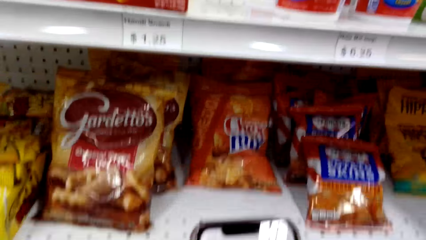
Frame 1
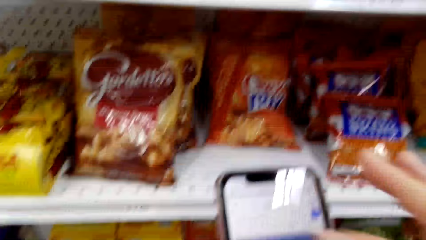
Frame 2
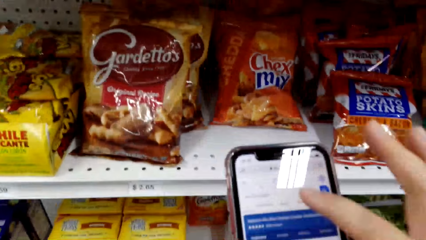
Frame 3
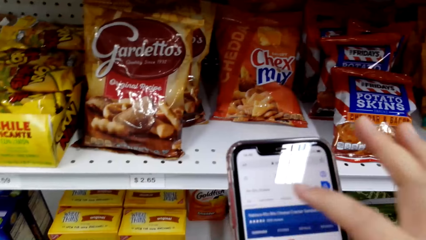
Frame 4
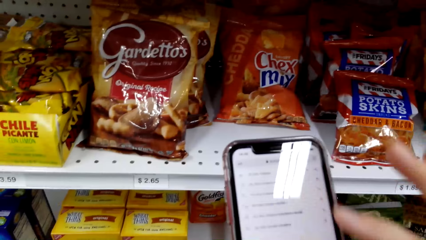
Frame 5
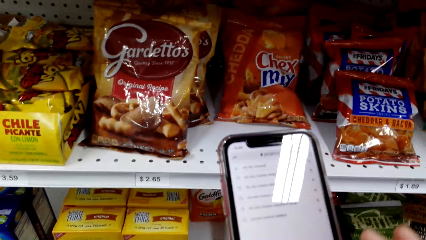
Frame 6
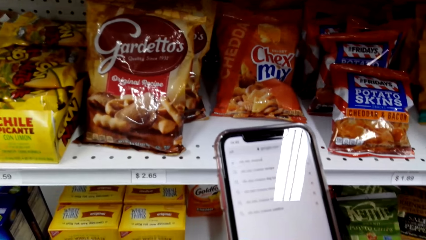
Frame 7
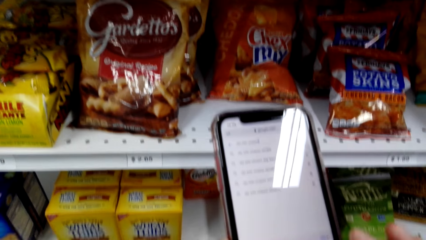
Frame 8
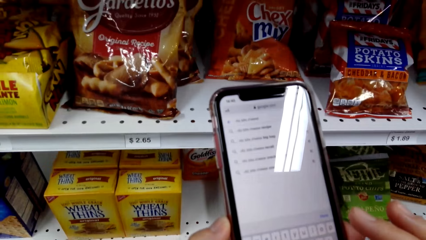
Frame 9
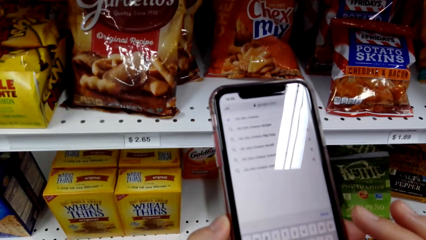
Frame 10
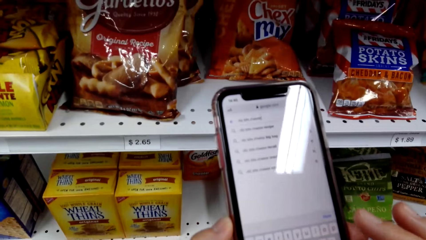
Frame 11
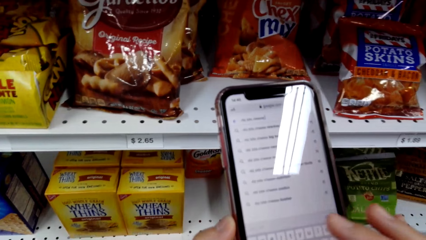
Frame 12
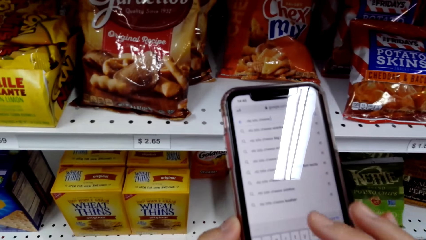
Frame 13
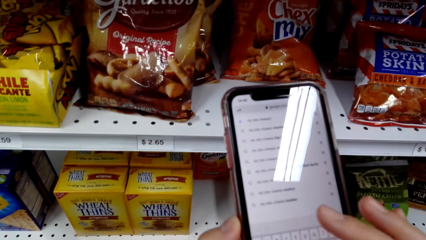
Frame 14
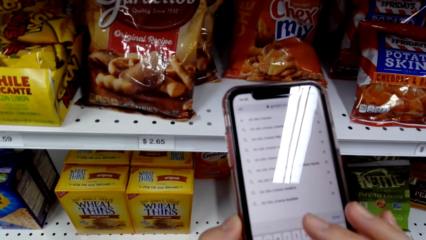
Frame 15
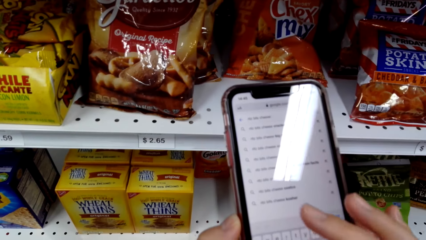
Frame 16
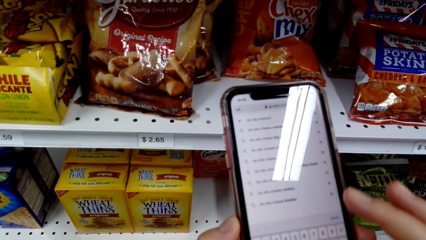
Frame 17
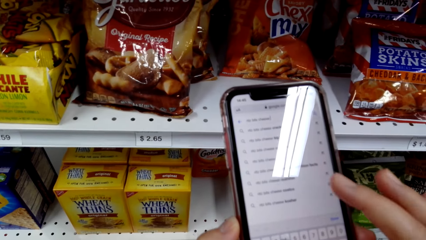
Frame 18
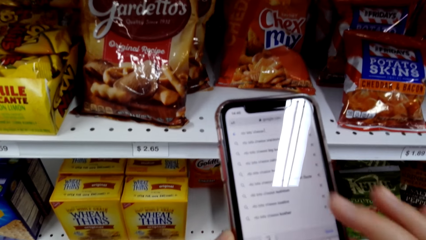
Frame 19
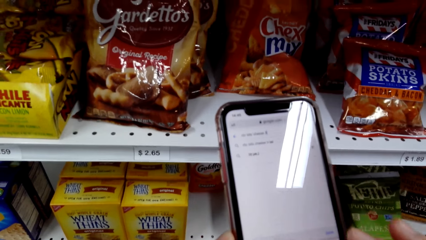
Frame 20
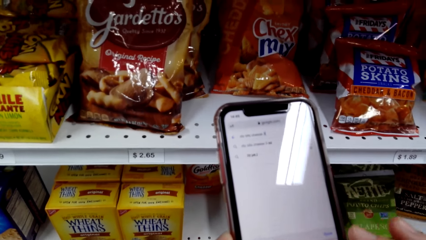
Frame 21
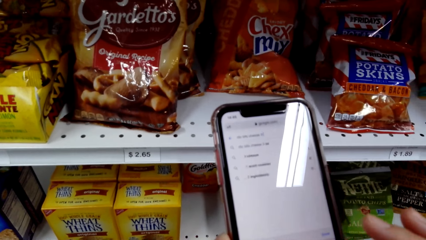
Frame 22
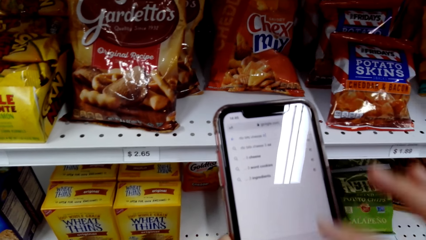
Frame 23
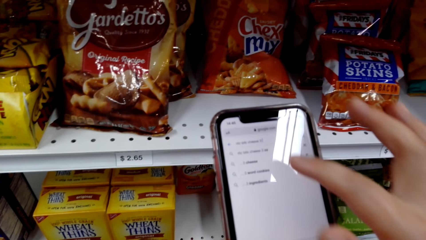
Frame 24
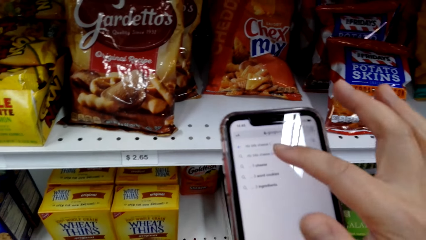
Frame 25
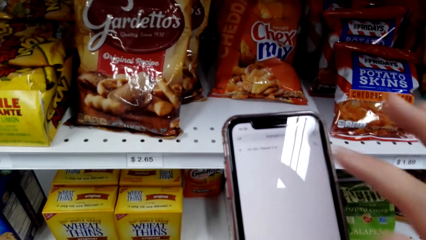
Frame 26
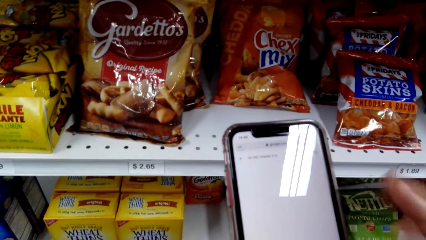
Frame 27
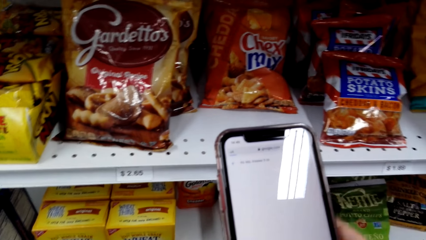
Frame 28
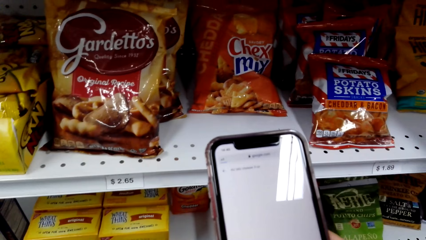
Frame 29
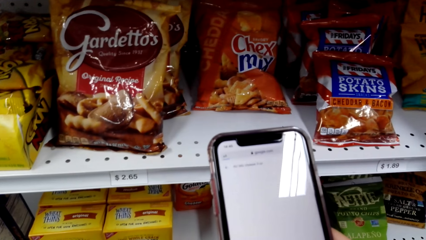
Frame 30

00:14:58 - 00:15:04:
The camera wearer operates the phone.

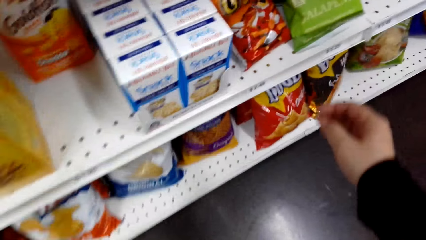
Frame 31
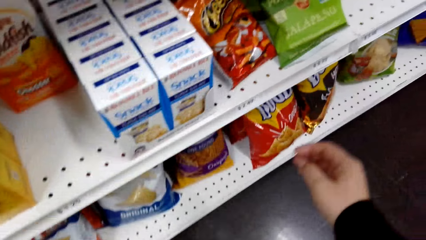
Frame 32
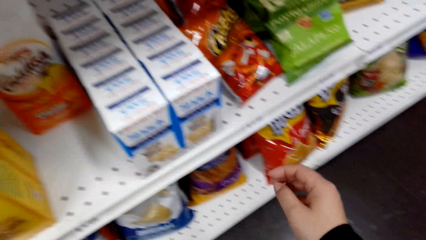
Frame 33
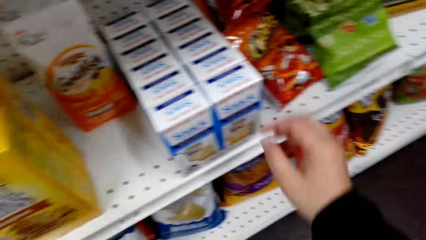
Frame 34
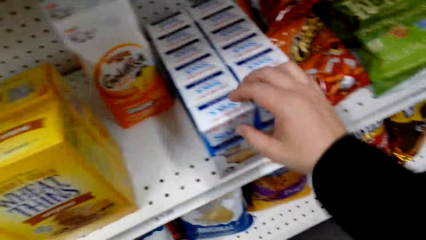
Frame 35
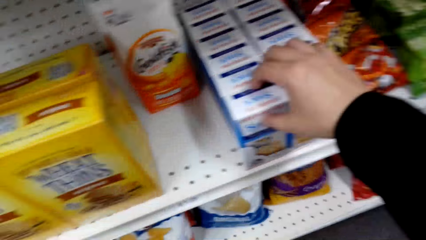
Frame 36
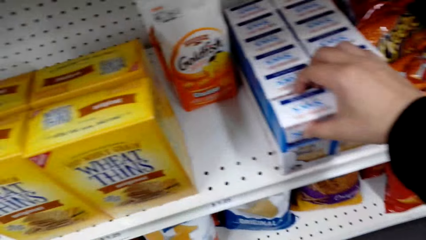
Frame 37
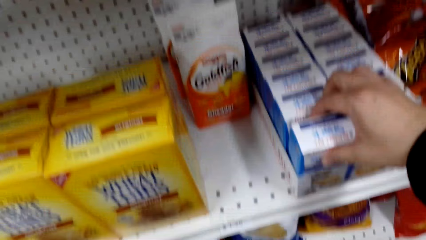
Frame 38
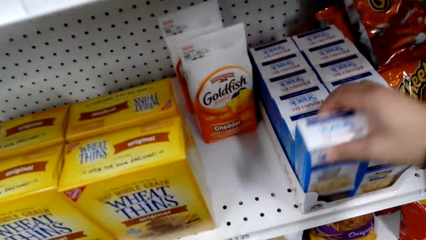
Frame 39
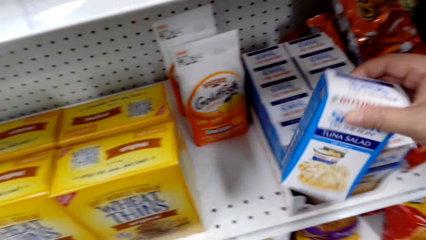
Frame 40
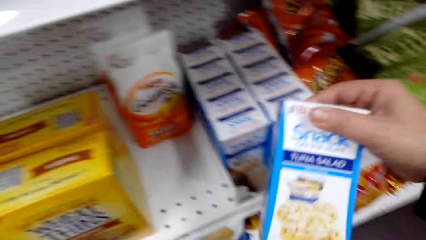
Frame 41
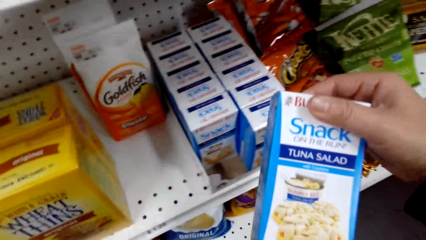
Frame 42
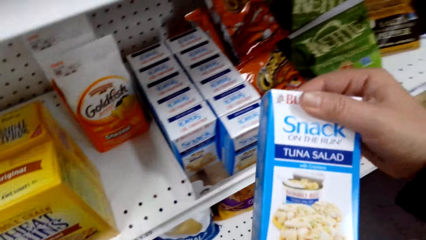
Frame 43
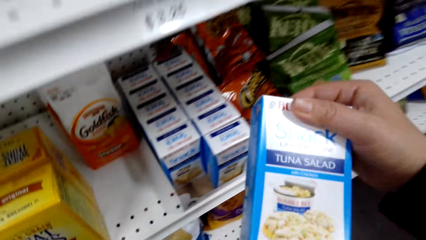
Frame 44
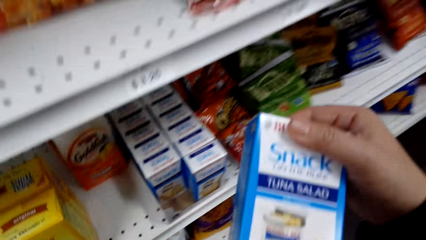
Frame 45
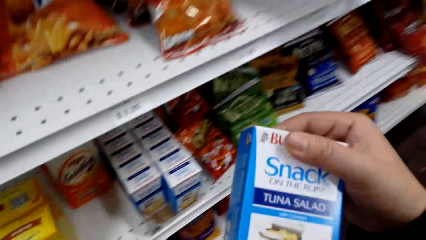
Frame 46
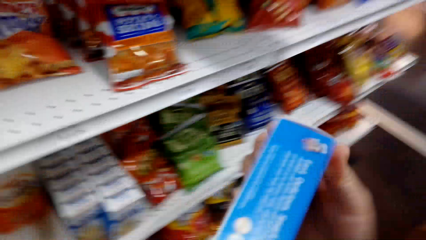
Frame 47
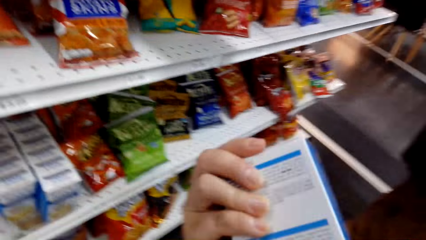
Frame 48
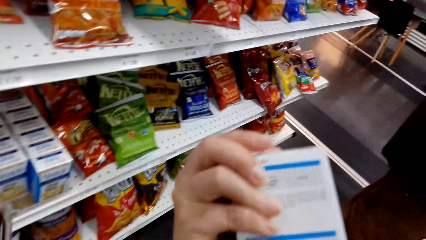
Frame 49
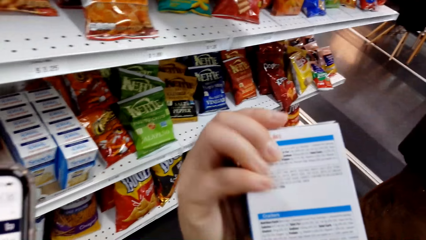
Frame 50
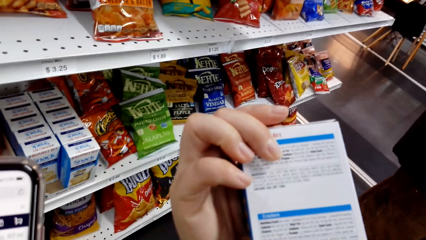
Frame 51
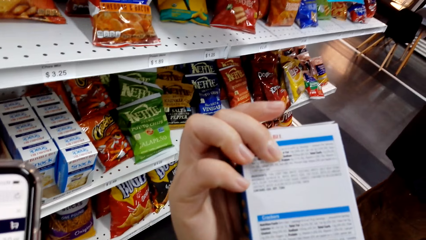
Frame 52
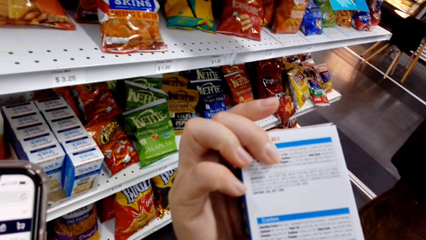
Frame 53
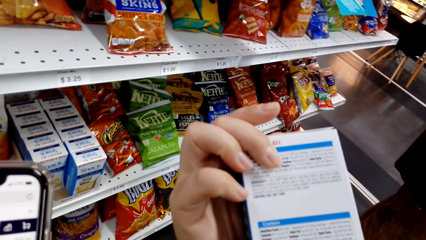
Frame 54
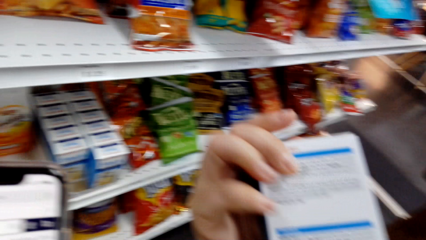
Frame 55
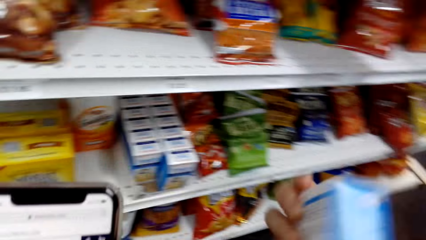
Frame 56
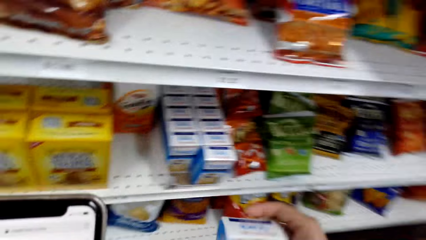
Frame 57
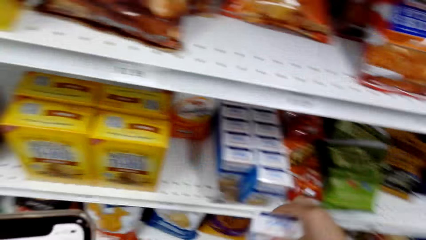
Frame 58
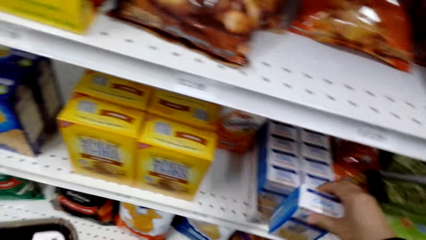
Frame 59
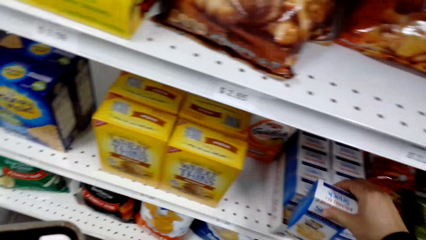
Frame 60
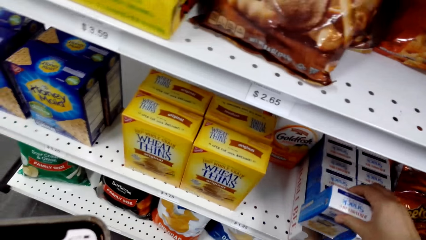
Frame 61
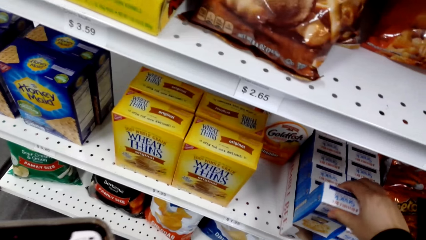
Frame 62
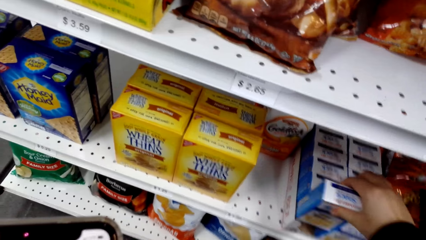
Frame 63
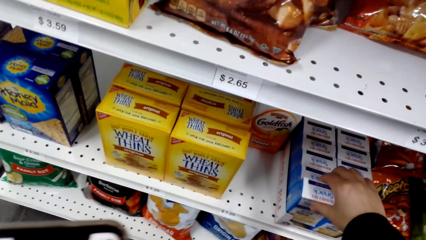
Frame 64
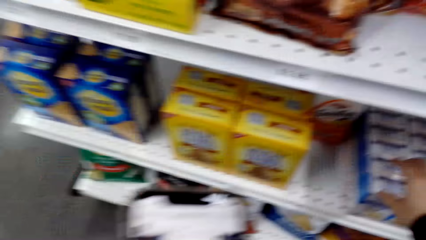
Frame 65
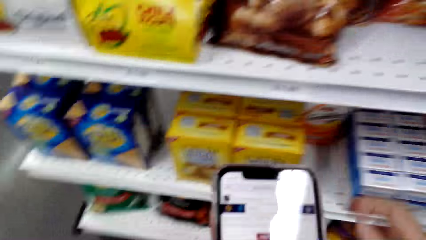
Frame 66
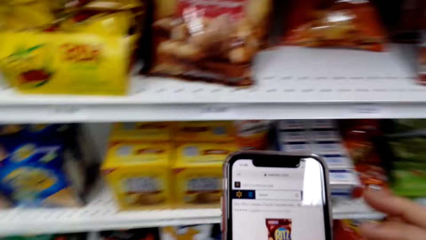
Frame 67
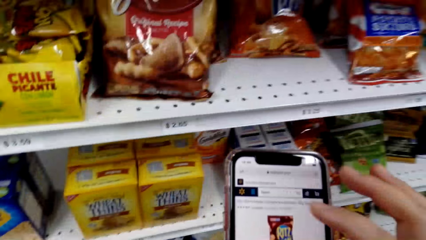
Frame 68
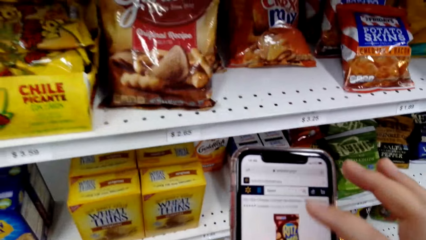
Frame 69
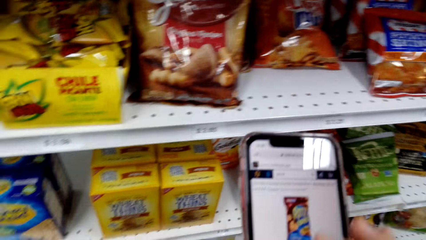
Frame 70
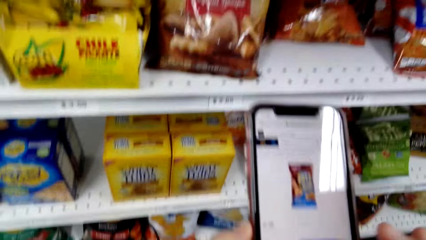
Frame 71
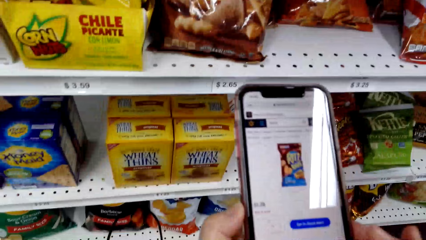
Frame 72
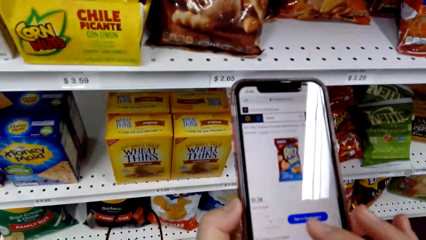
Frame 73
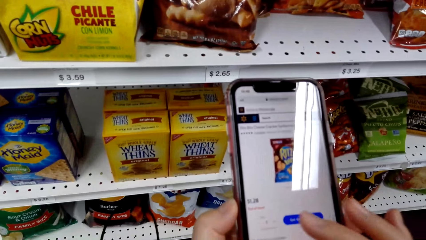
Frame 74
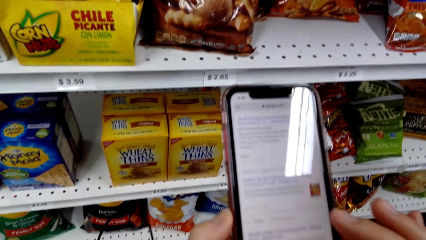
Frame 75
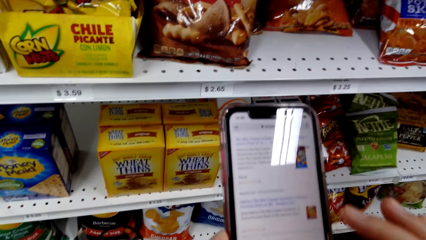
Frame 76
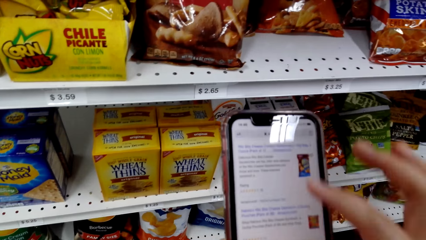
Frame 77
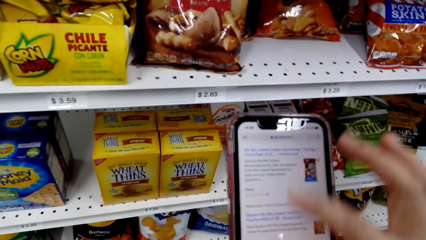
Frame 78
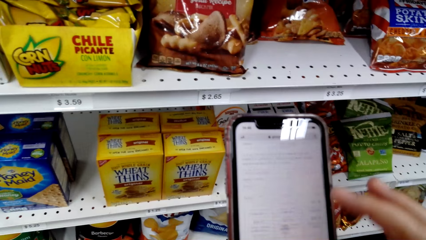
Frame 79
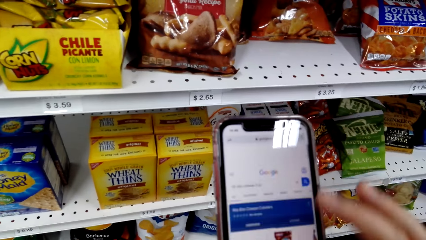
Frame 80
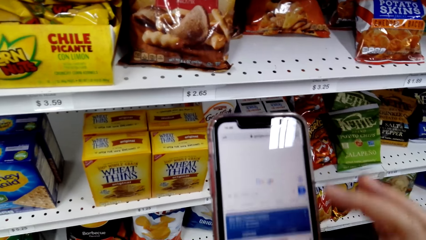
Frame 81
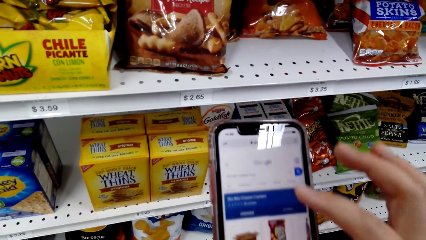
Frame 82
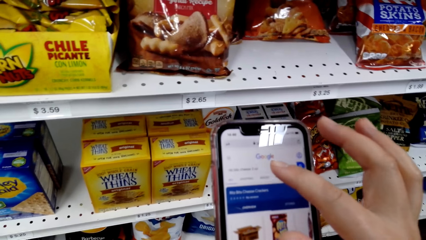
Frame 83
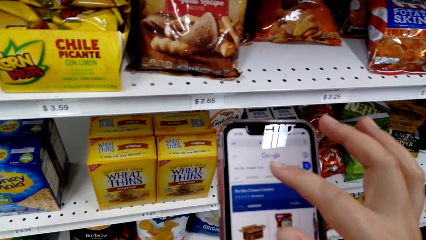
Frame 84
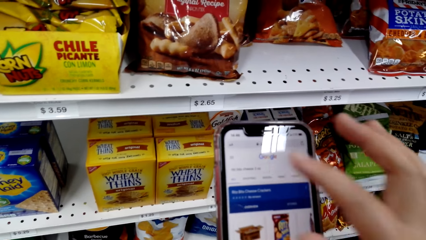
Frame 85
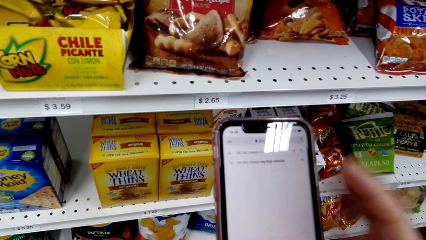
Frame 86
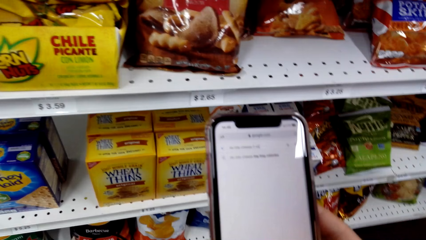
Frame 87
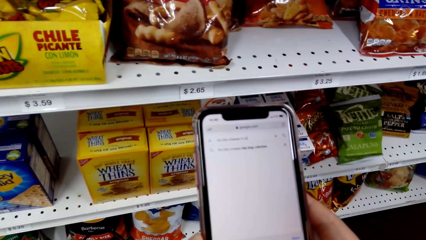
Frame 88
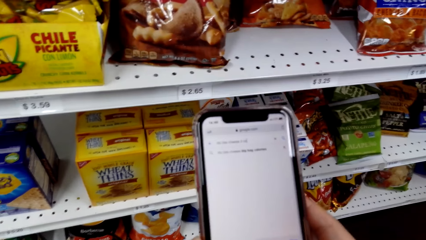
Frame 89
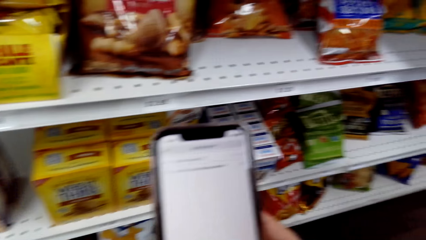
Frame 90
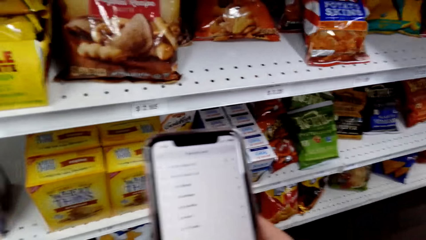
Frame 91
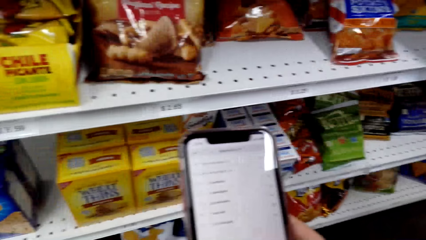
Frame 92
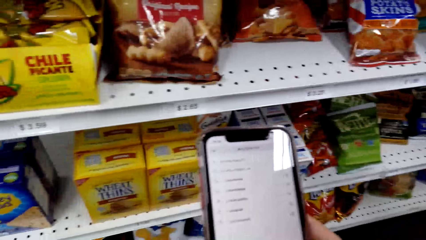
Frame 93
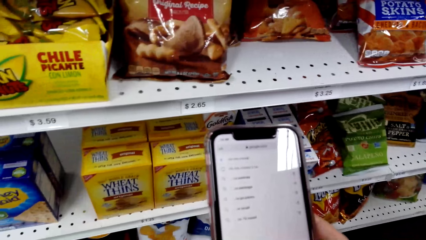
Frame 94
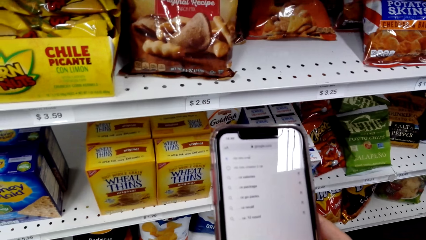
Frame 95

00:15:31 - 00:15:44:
The camera wearer picks up a tuna salad snack. They return the tuna salad snack on the shelf. They operate the phone.
